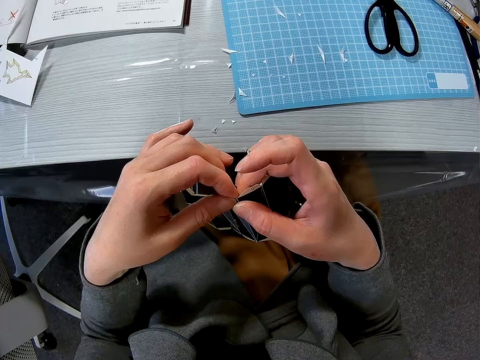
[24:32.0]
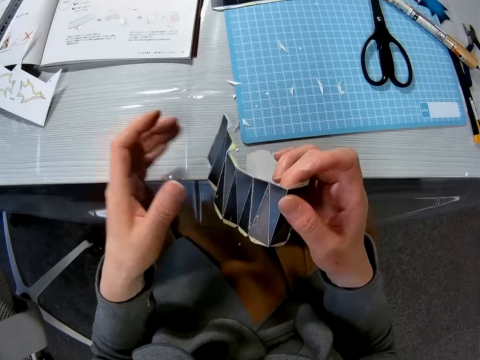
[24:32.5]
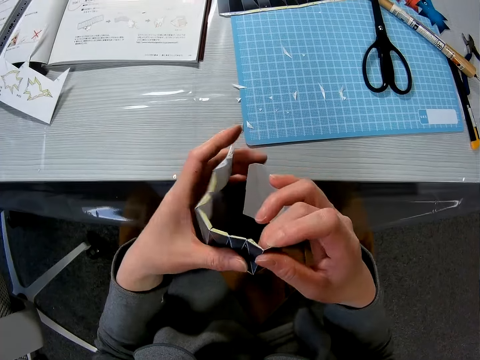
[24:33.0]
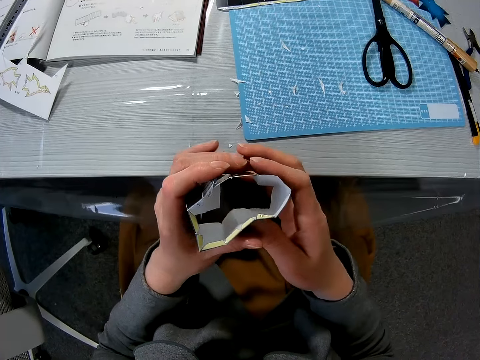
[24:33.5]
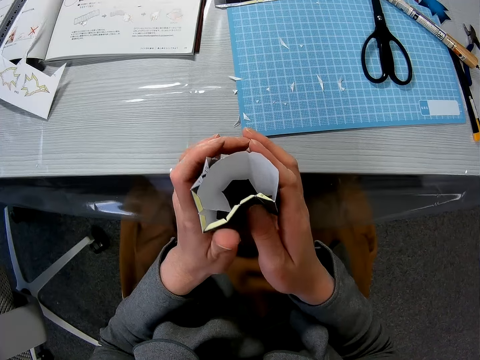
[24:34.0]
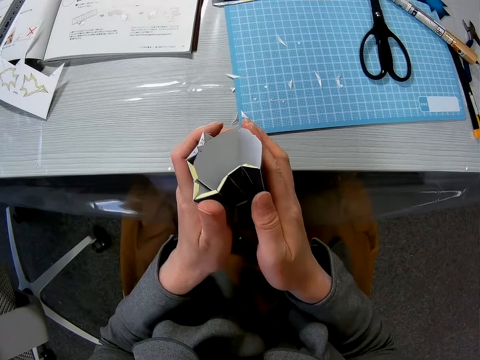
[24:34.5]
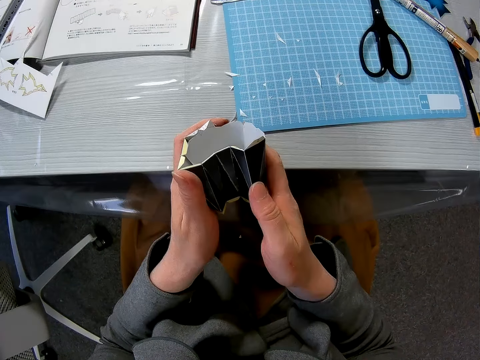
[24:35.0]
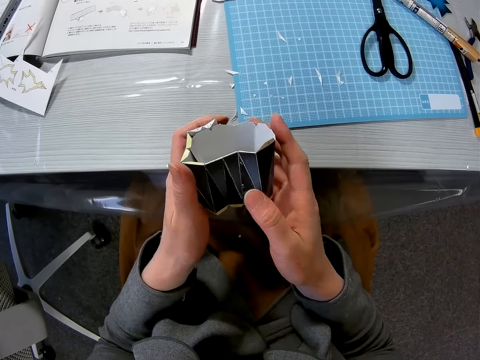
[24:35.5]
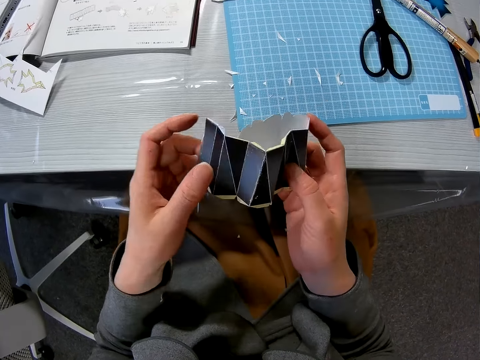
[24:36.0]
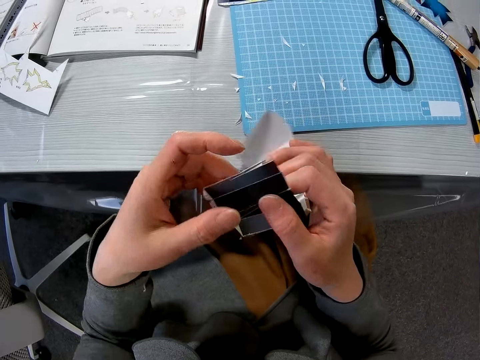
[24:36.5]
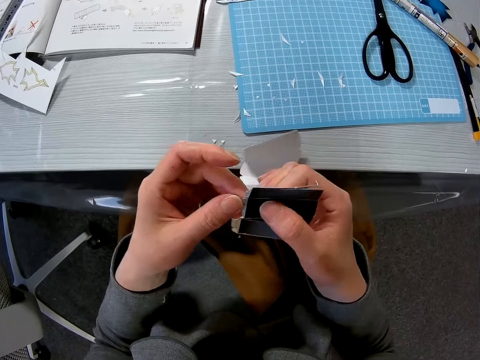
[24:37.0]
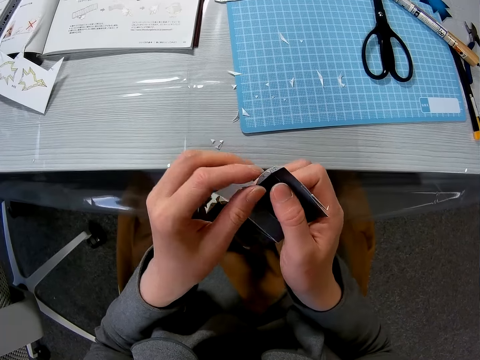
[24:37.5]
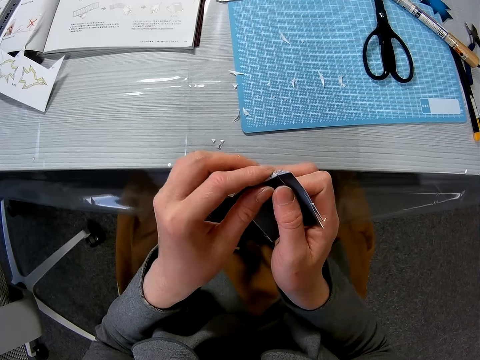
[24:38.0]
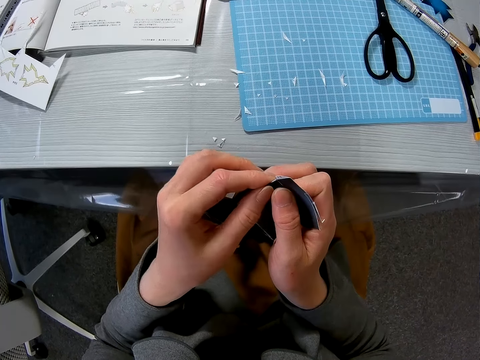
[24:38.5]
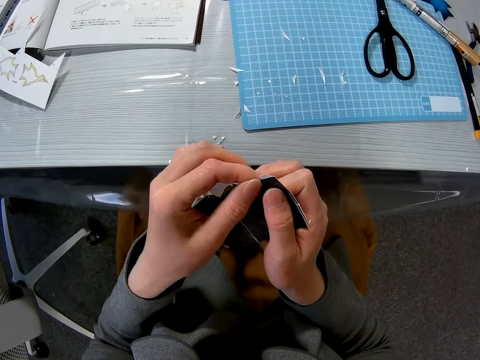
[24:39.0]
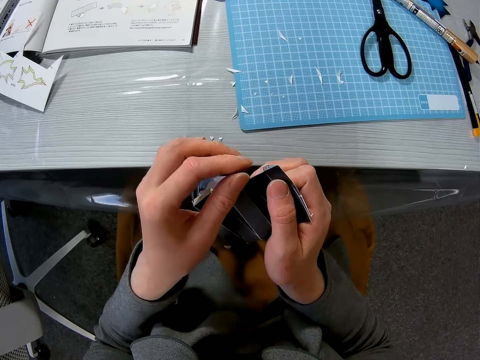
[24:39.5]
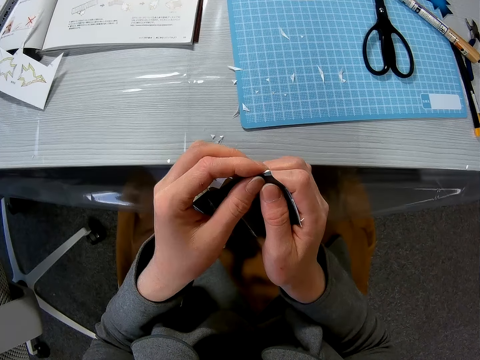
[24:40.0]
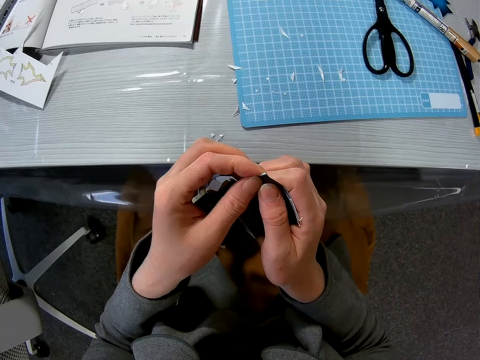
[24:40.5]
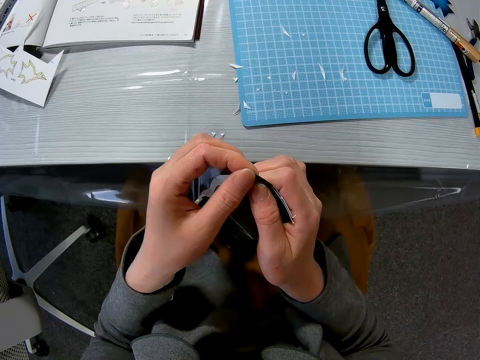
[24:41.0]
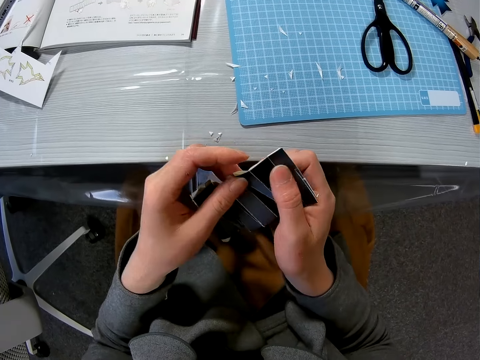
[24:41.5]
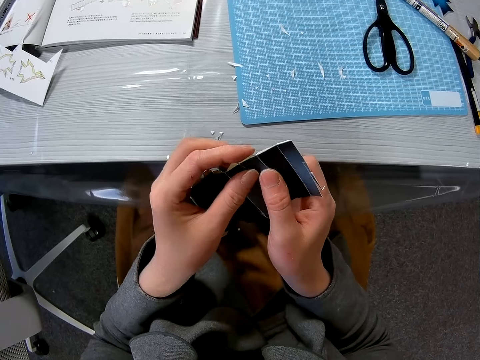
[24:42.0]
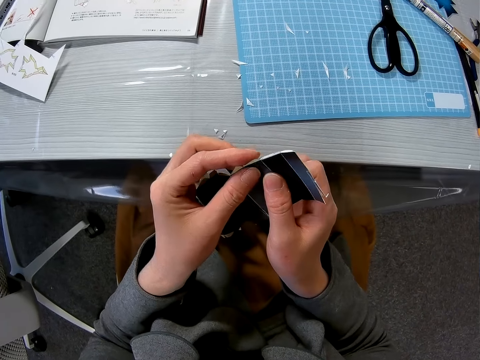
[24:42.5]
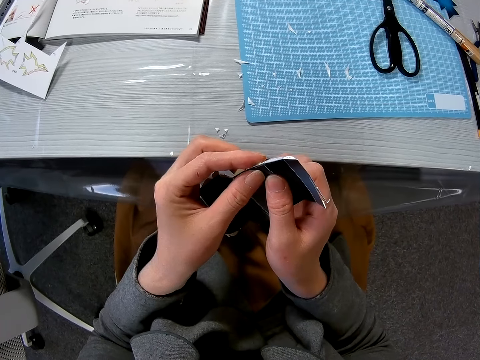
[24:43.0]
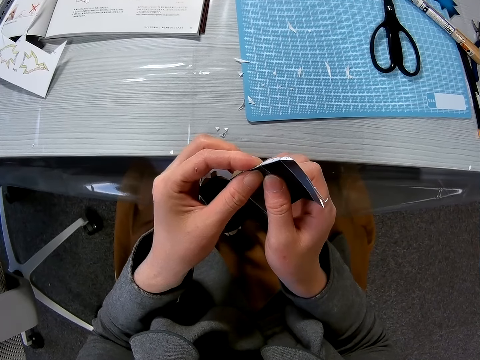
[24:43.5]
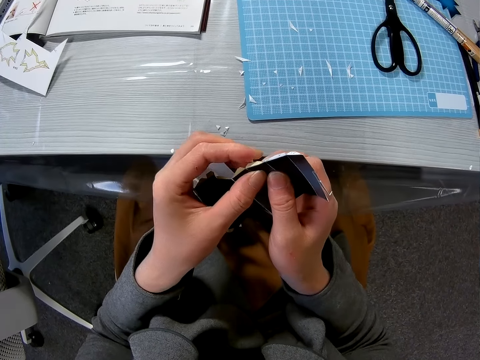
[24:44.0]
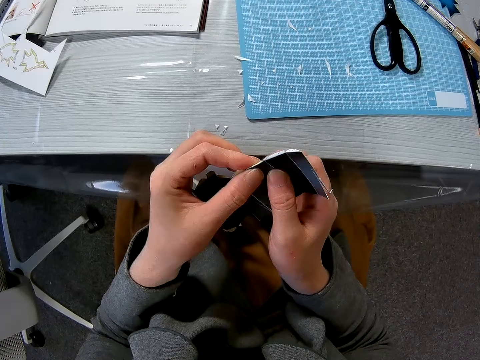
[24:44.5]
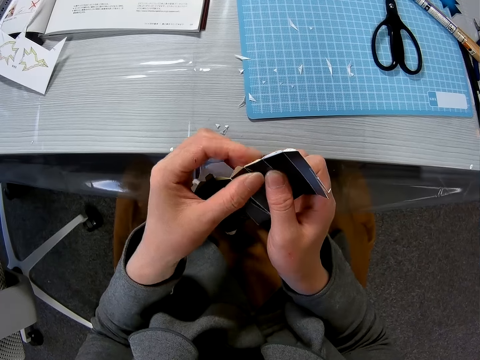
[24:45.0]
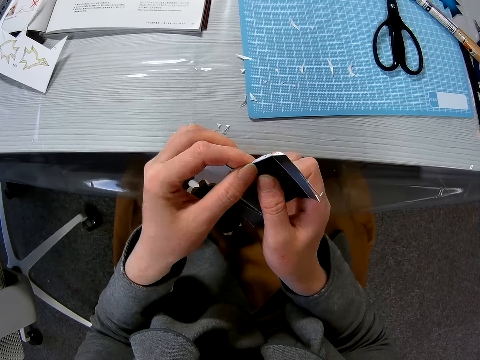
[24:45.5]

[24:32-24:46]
The camera wearer bends the paper model. They resume folding the edges of the paper model.

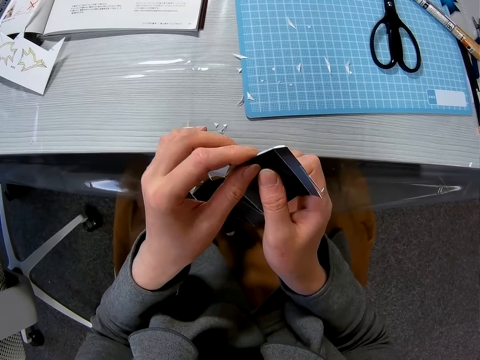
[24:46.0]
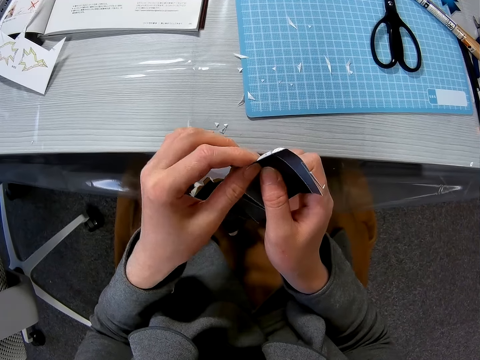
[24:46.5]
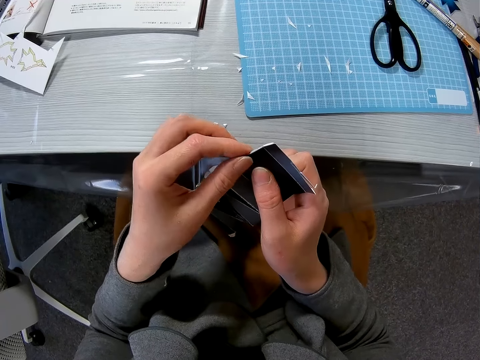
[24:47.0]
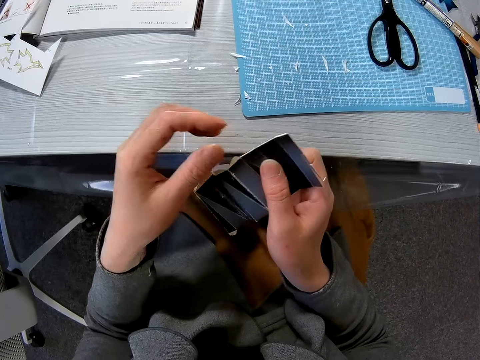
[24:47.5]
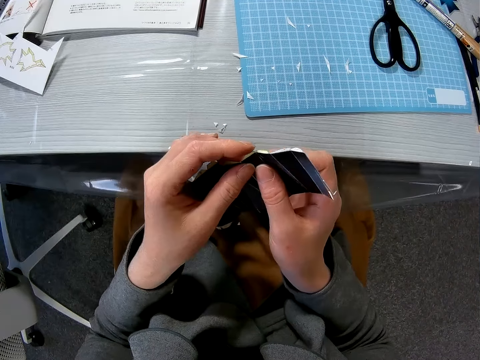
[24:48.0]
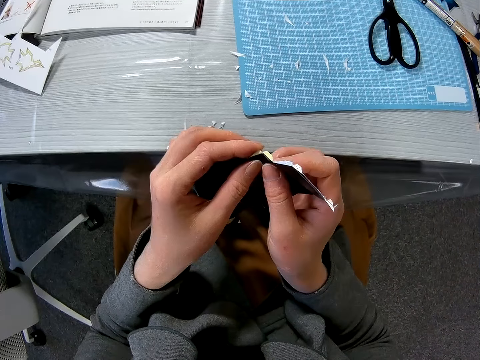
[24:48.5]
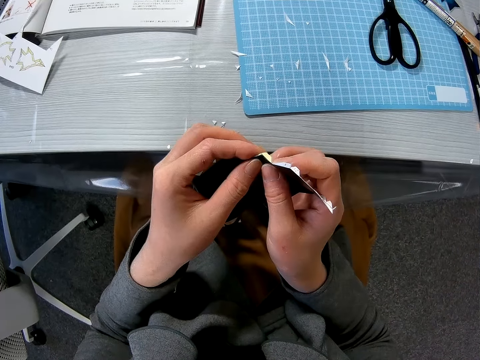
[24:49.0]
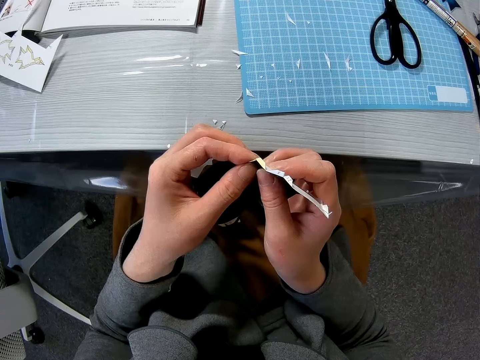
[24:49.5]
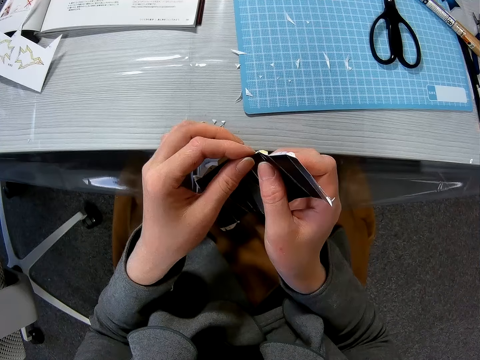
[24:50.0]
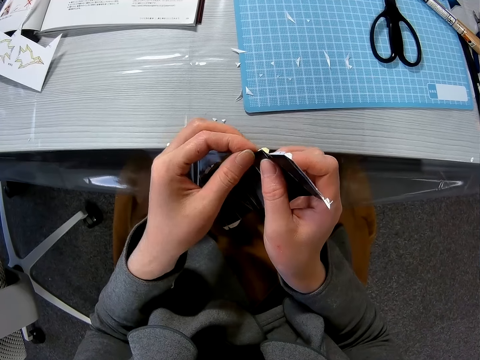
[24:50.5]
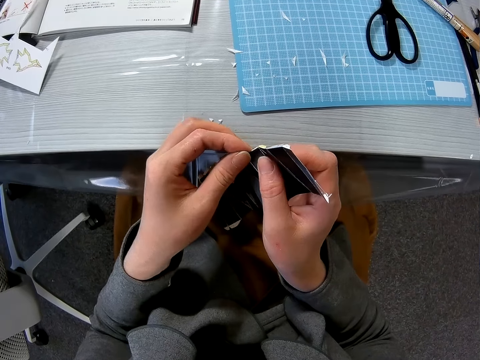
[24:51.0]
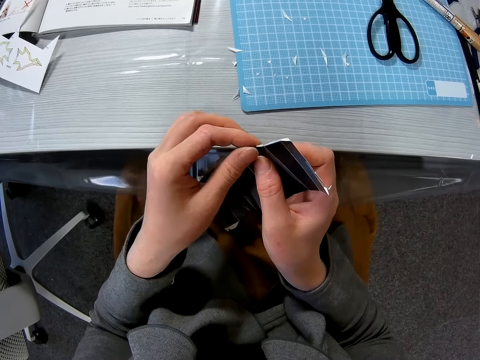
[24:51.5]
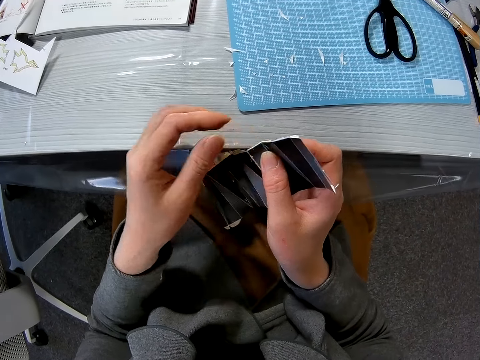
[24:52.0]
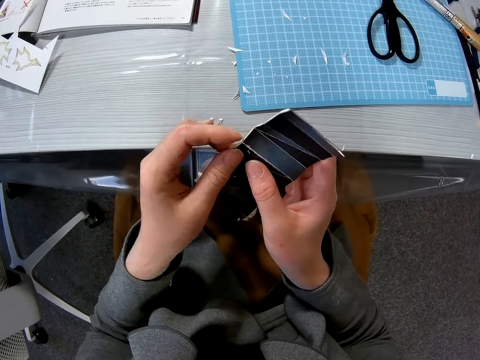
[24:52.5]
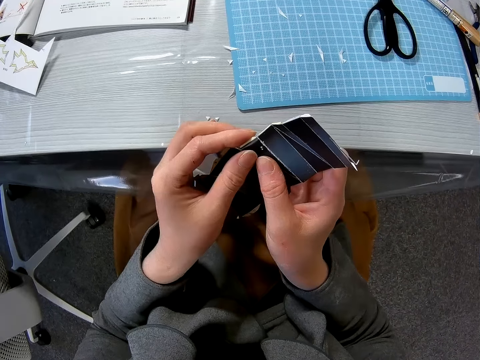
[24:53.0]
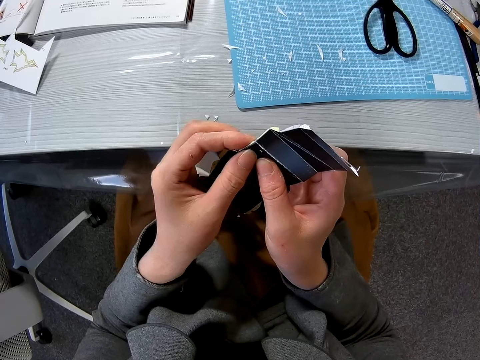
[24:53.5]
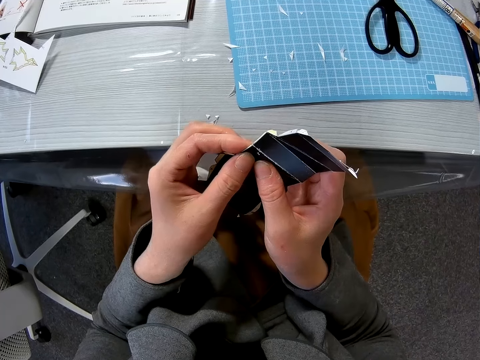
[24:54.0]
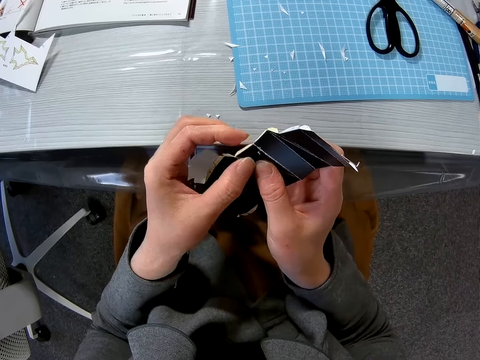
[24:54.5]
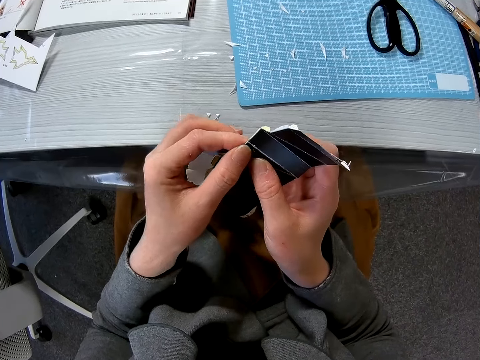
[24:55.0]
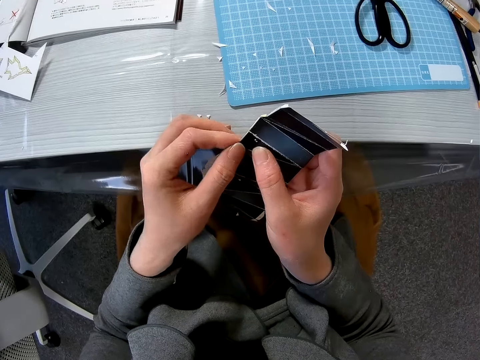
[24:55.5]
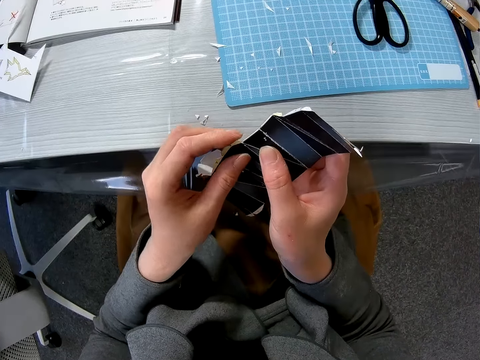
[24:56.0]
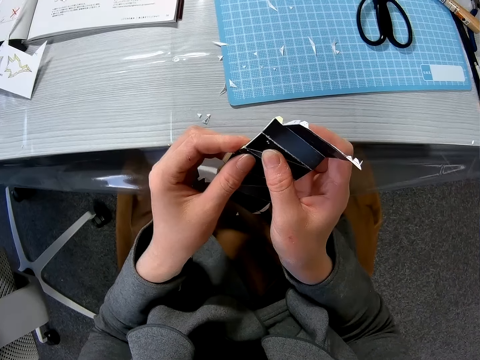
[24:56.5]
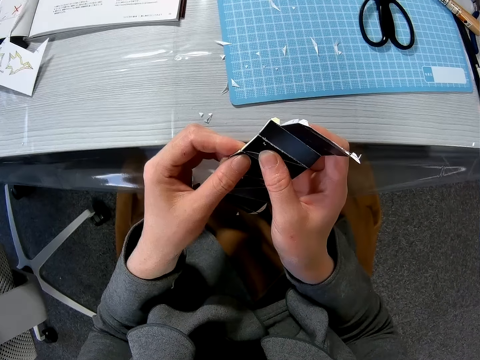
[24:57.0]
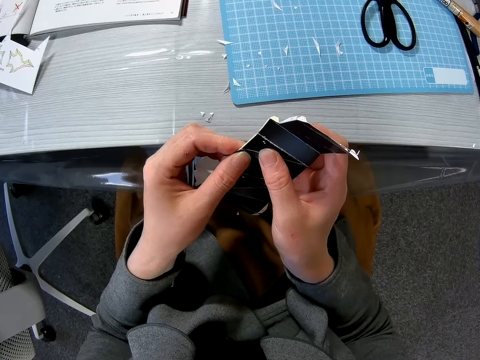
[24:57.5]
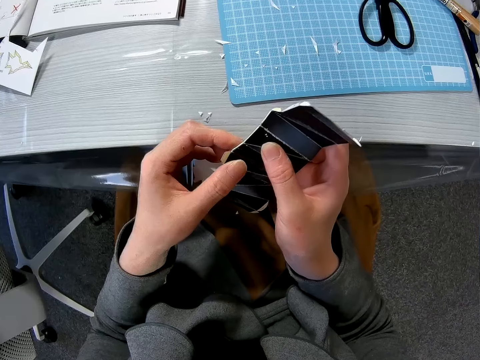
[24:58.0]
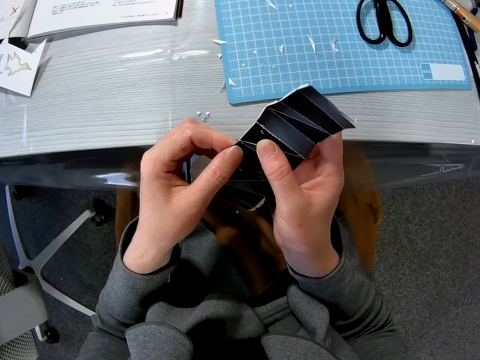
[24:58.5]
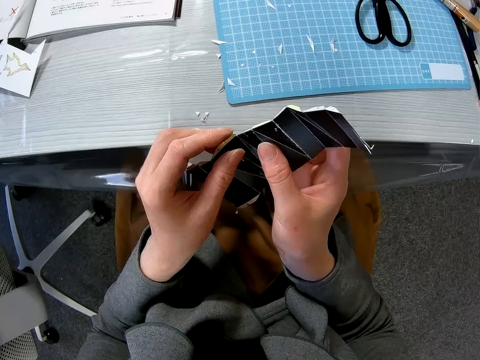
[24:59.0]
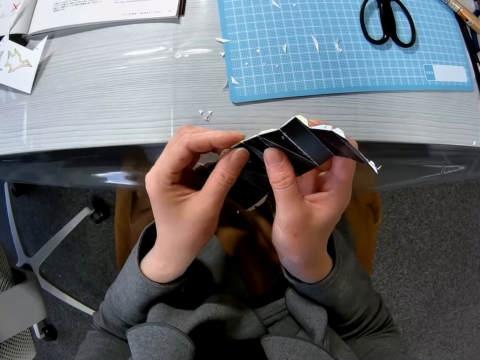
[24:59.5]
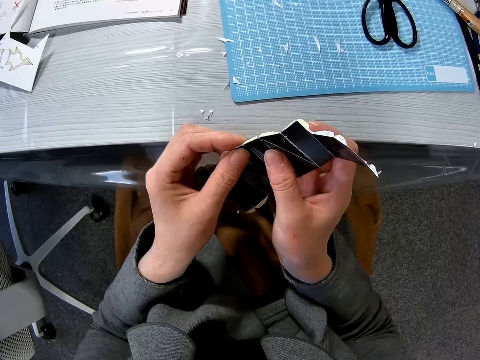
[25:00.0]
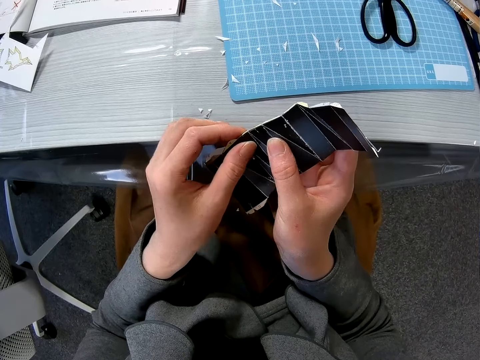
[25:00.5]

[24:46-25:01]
The camera wearer folds the edges of the crafting paper.
